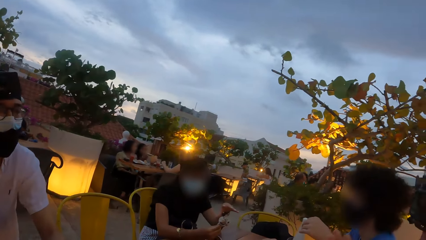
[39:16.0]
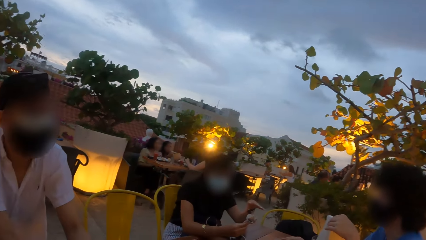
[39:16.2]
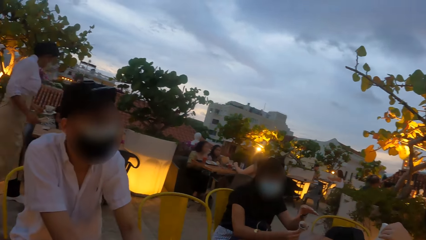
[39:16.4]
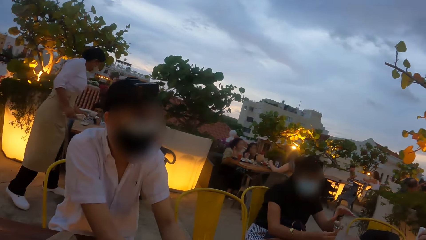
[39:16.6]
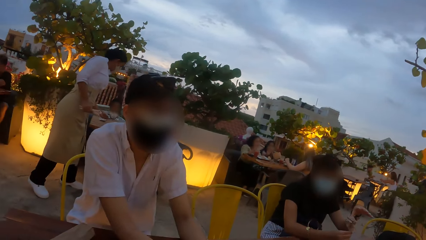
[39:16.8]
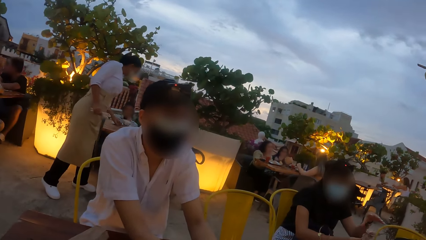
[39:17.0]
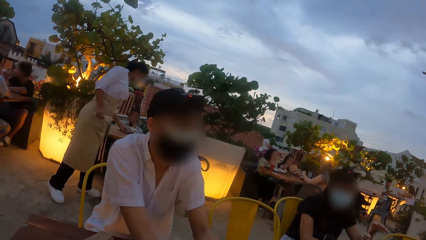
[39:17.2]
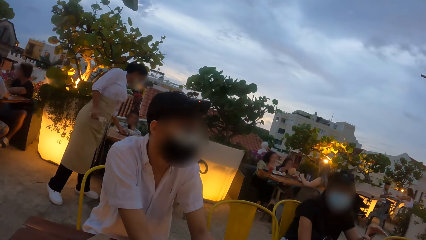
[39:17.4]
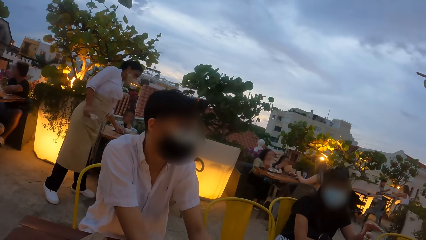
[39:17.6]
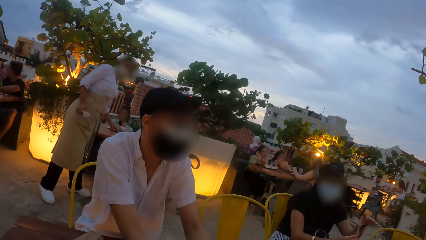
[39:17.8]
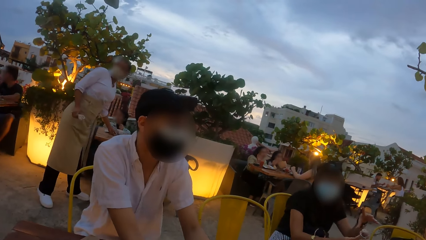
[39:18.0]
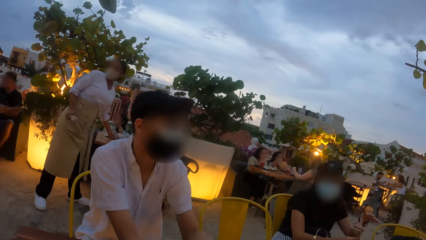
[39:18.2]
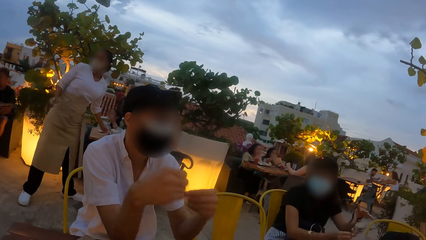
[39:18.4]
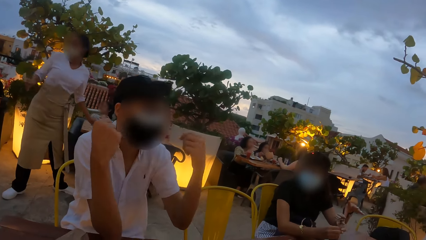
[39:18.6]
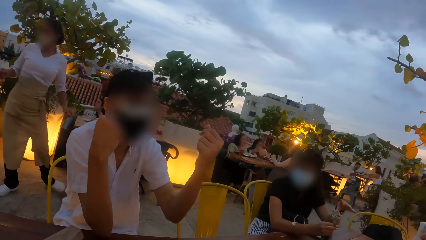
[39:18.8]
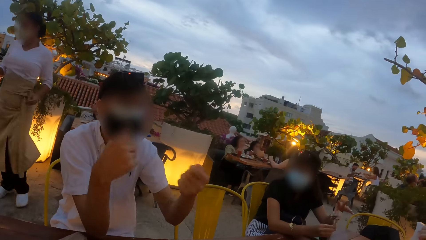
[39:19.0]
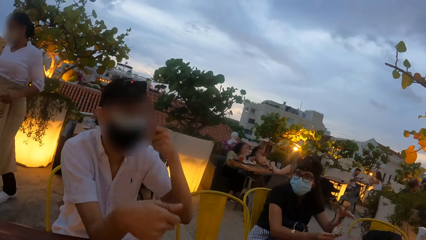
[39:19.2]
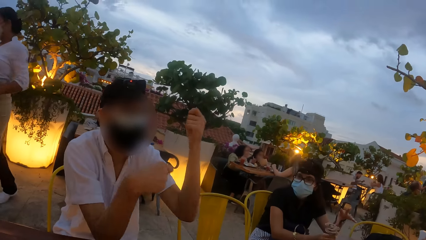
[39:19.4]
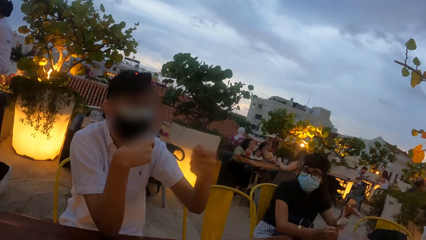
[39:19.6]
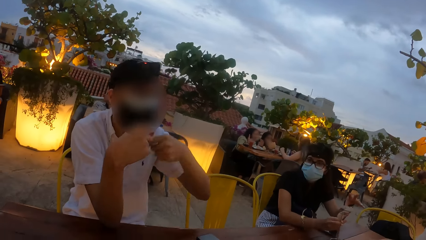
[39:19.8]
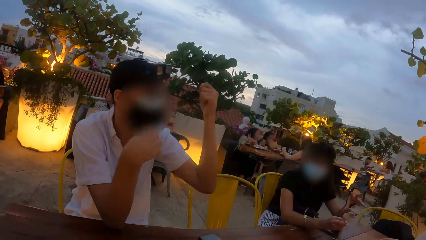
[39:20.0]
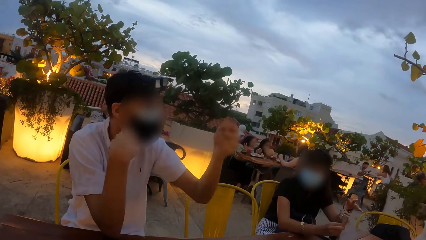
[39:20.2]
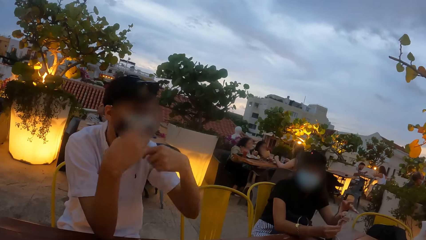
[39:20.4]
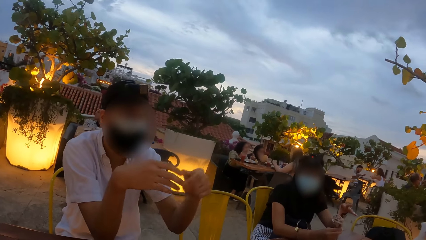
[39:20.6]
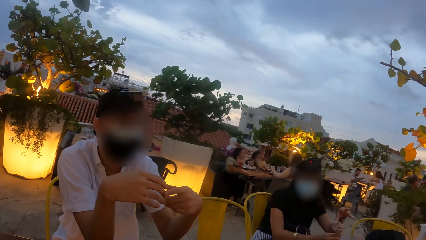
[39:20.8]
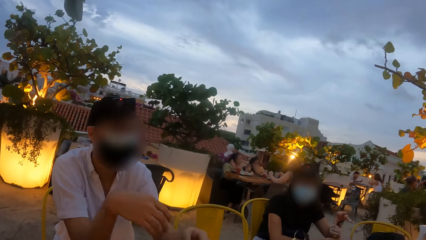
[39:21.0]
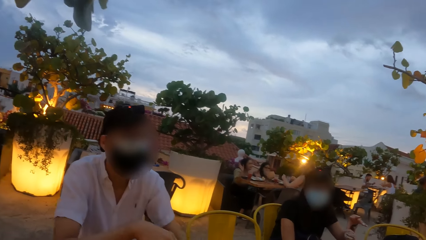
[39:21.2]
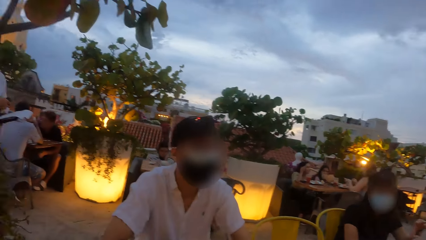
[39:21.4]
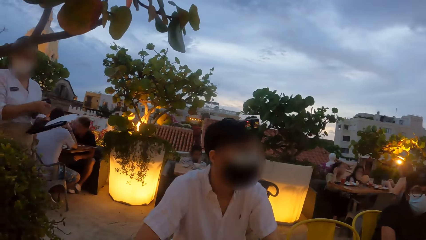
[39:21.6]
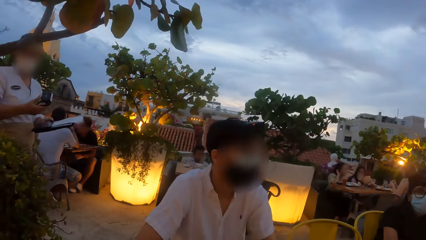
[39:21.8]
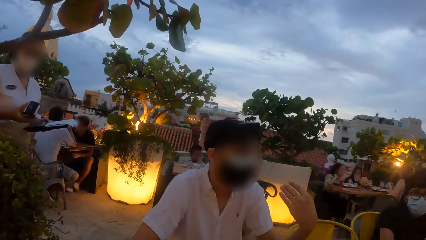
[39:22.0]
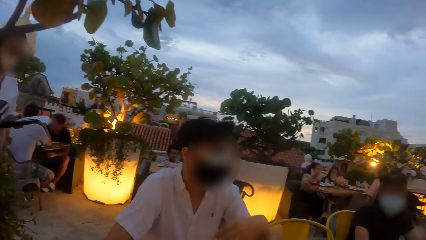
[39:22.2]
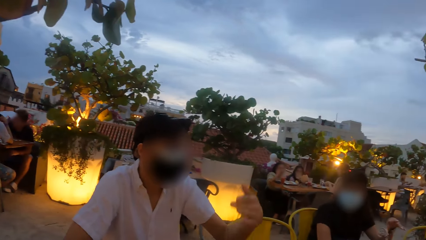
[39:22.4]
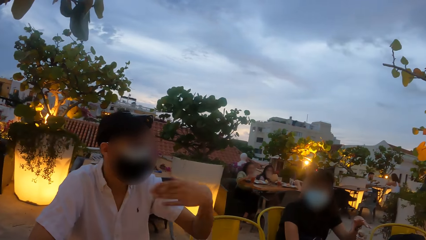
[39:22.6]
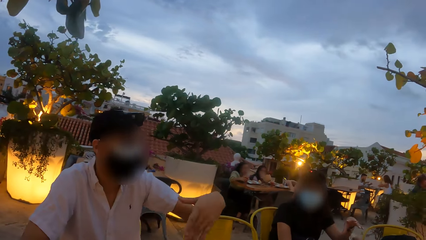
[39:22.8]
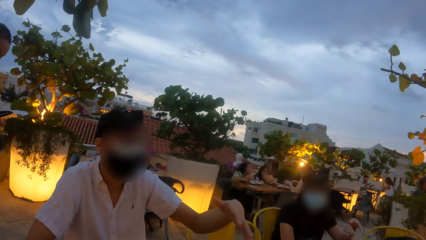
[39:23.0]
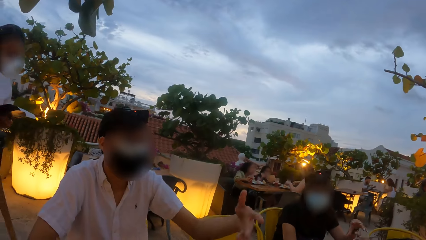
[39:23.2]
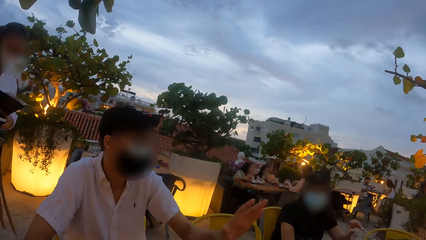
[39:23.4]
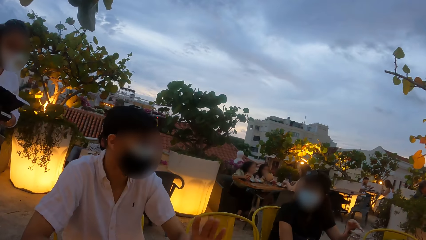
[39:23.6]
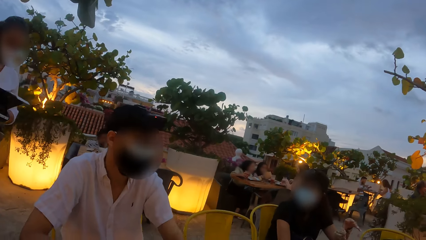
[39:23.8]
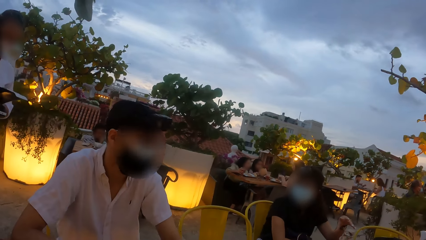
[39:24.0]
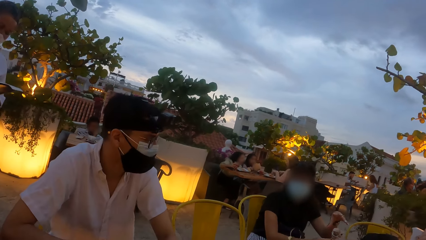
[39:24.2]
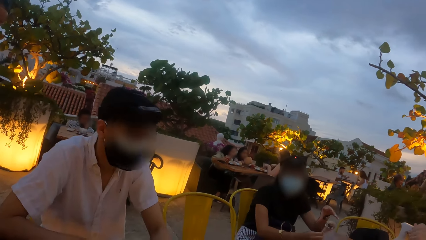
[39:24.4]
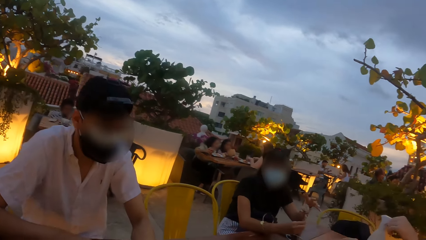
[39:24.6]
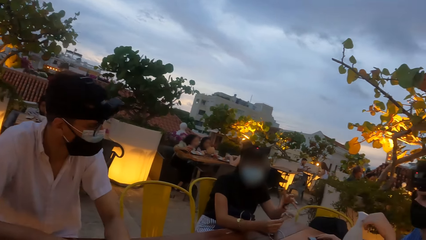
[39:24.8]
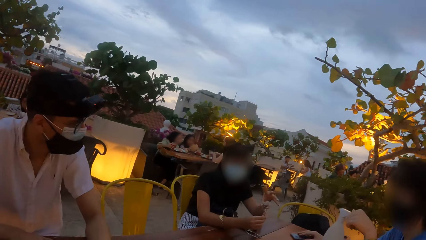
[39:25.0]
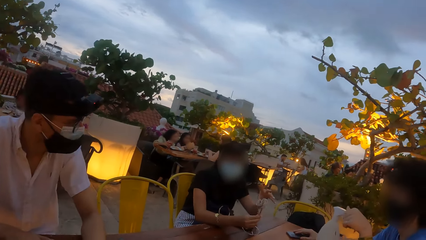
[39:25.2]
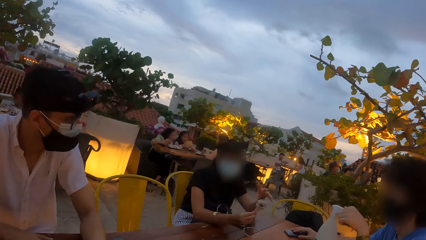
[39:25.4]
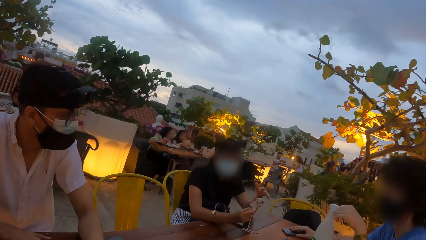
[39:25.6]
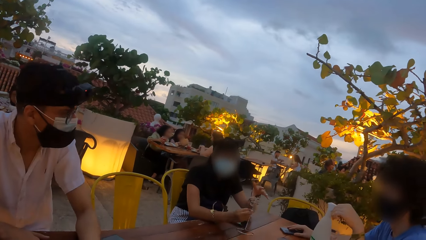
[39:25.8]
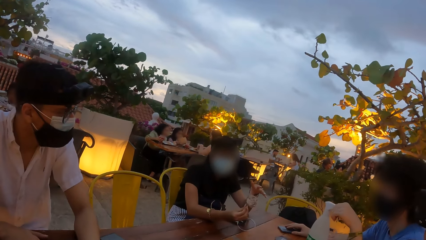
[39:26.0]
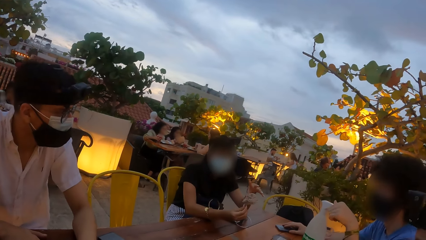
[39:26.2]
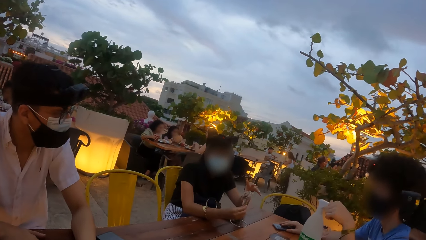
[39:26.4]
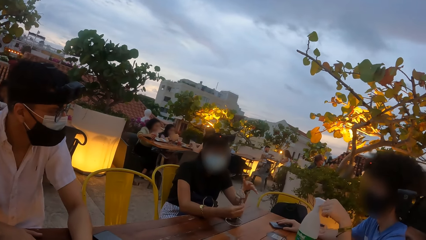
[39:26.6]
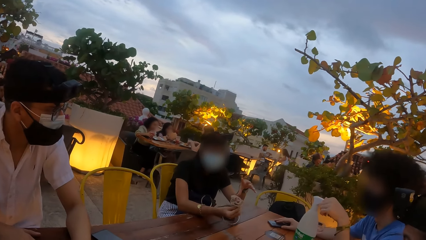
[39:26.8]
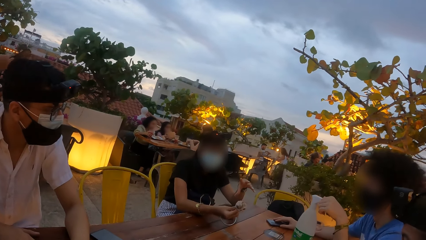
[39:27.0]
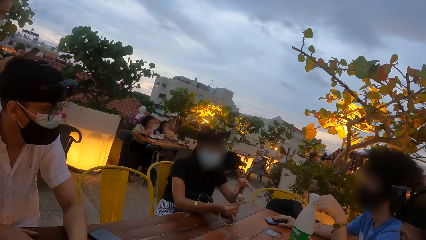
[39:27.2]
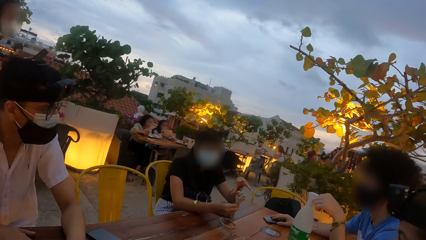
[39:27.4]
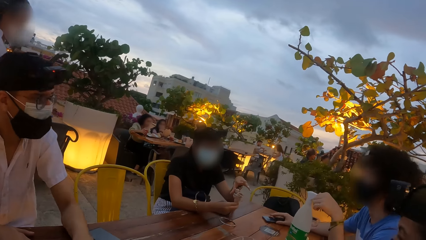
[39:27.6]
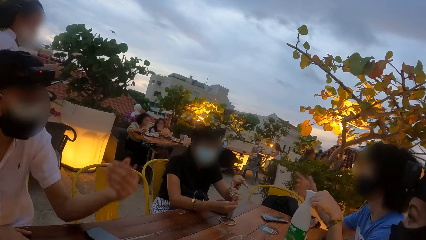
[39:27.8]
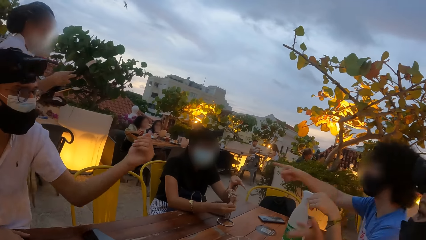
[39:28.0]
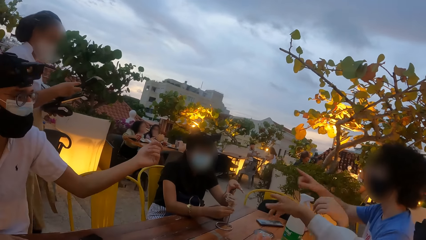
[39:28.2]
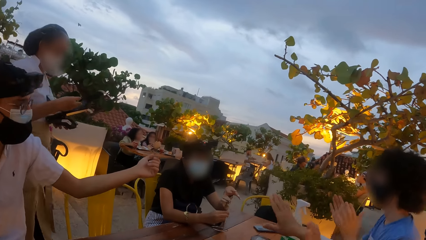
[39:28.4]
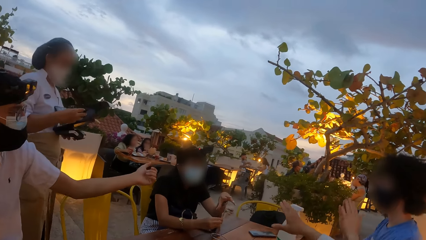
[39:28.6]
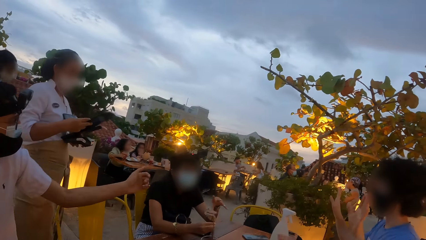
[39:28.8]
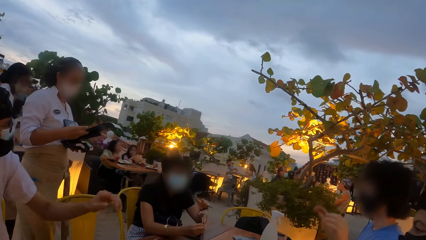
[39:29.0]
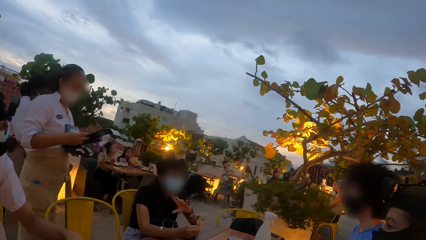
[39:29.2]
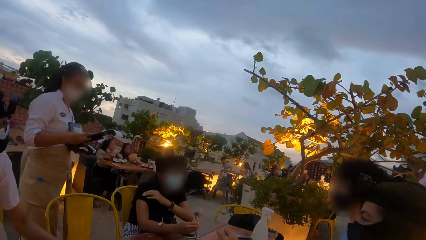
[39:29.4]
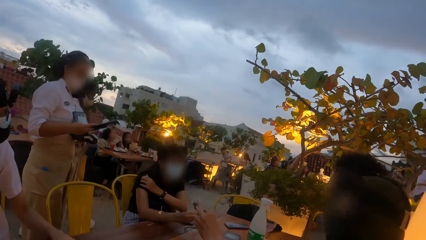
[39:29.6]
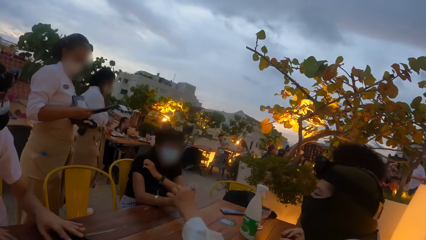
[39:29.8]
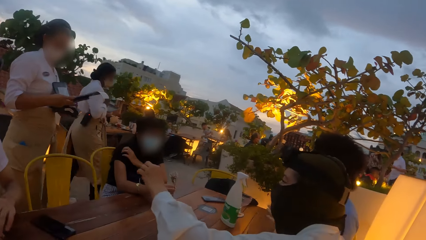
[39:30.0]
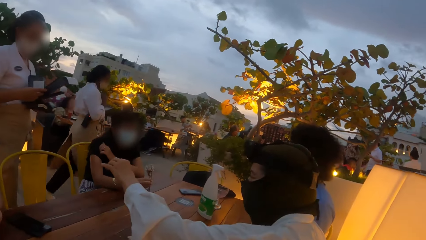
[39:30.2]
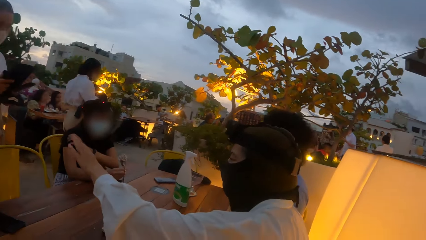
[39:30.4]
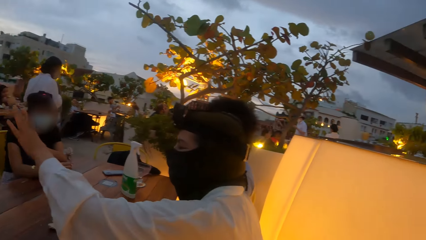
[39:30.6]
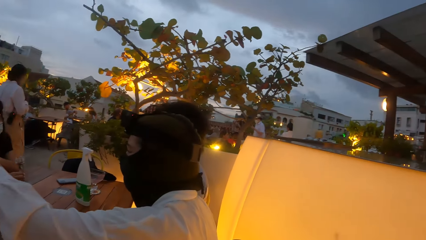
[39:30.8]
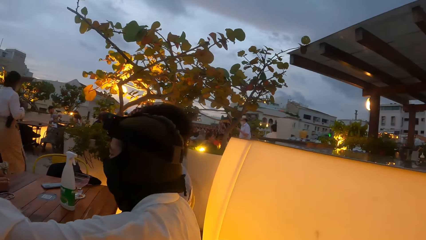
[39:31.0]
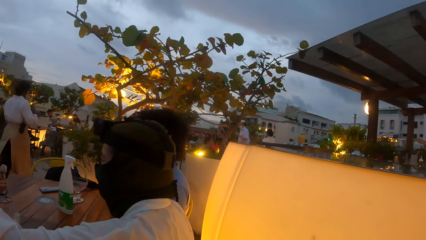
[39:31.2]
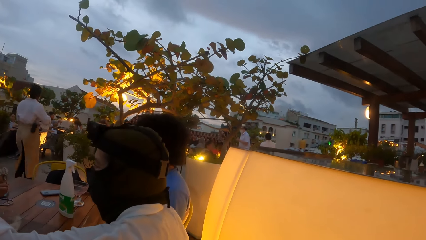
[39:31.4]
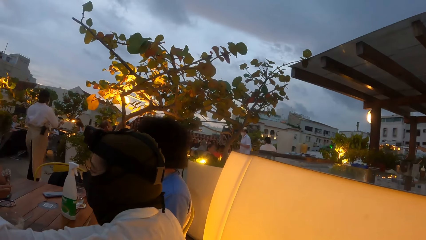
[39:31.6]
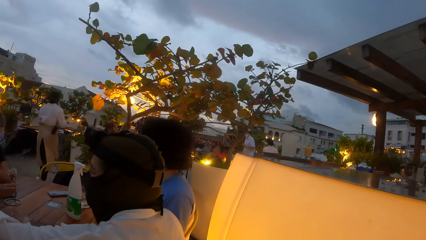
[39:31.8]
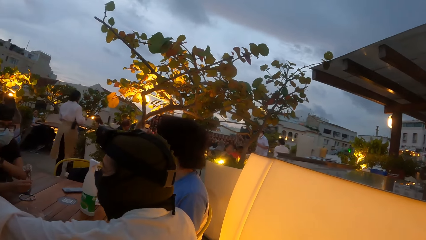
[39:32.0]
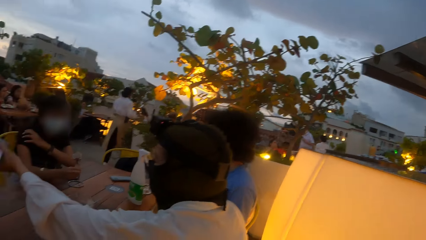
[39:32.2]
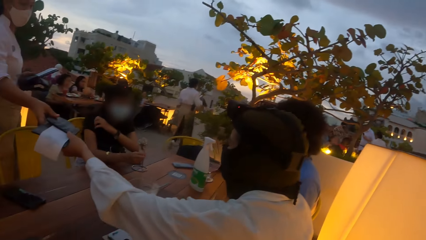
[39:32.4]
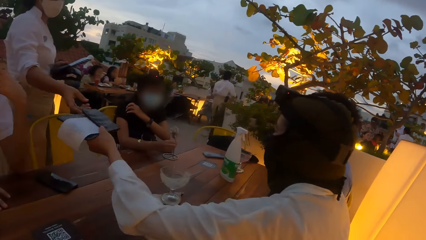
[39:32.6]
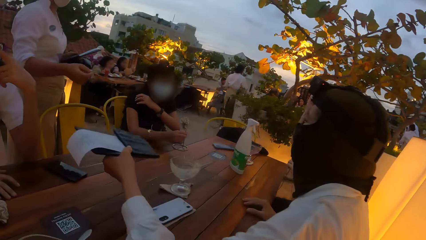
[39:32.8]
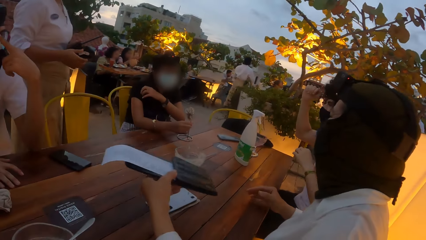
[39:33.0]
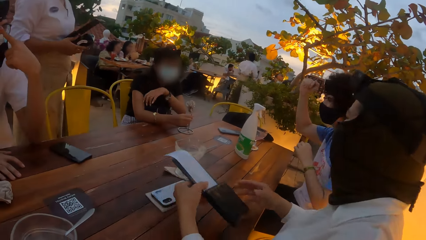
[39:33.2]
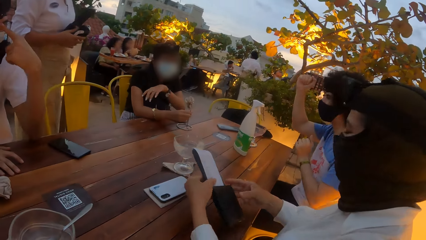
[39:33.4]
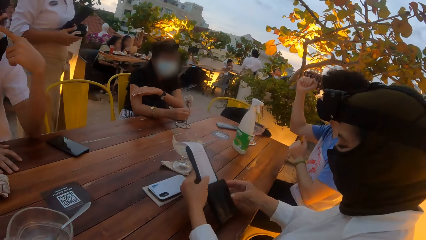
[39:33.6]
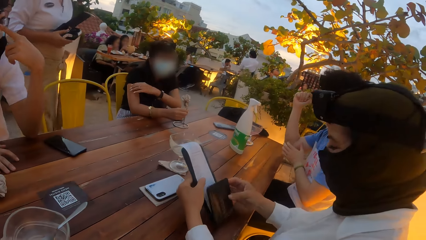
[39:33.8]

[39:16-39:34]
A man gesticulates with both hands. A woman holds a card payment terminal in her right hand and holds a checkpad in her left hand. Another man points at another woman. A third woman points at the second woman. The first woman approaches the table. The first man points at the second woman. The first woman walks along. The second woman scratches her right hand with her left hand. The third woman interacts with the first woman. The first woman hands over the checkpad to the third woman with her right hand. The third woman reads the checkpad with both hands.
